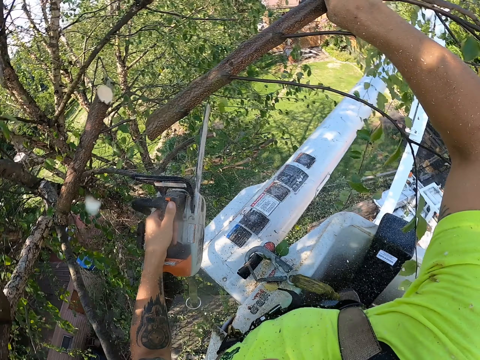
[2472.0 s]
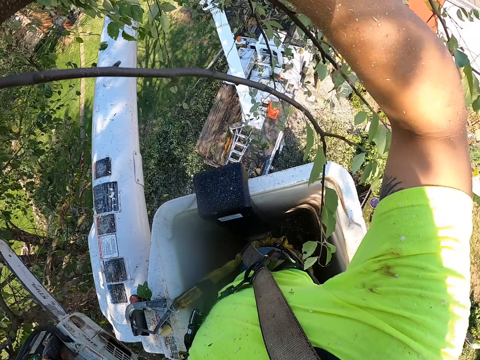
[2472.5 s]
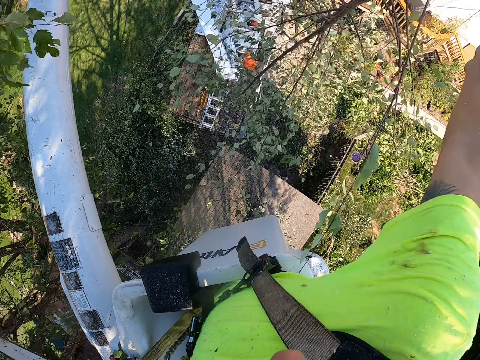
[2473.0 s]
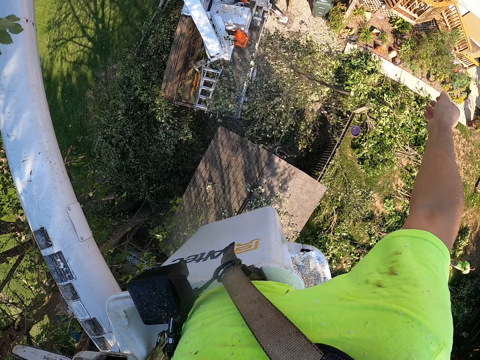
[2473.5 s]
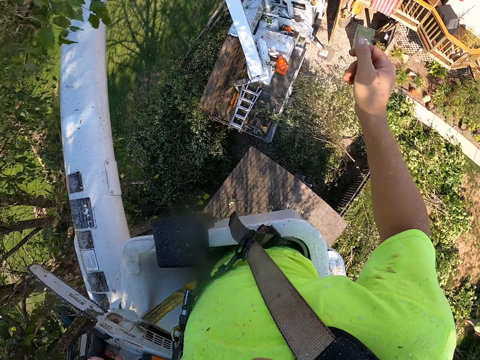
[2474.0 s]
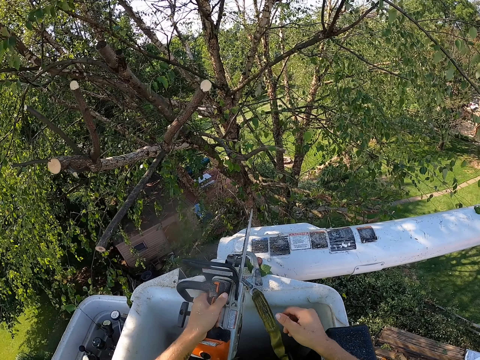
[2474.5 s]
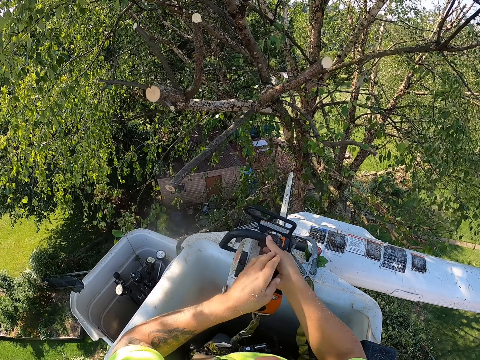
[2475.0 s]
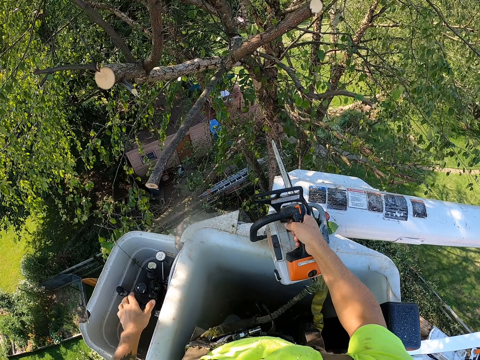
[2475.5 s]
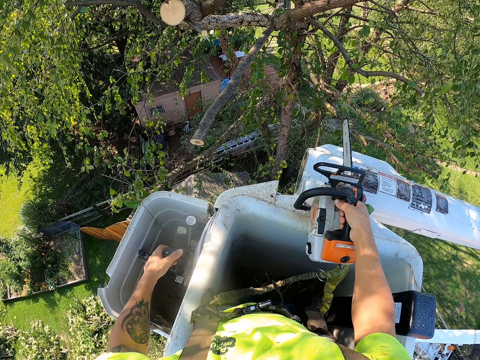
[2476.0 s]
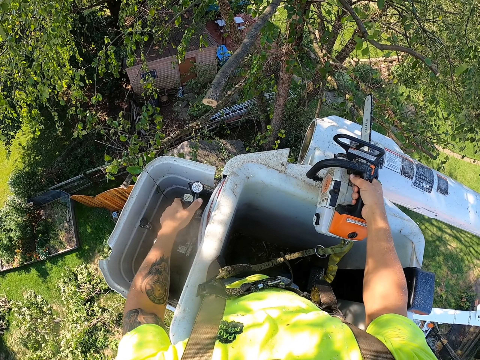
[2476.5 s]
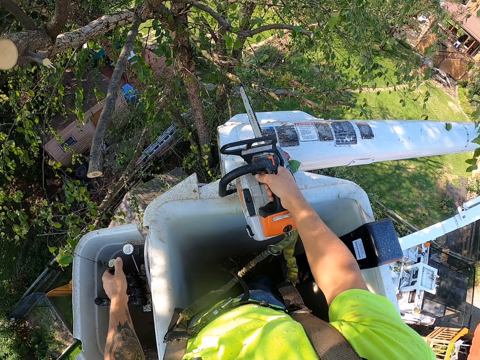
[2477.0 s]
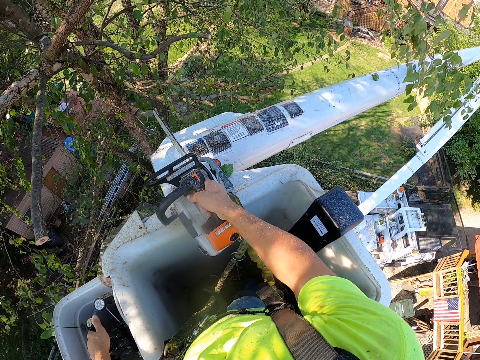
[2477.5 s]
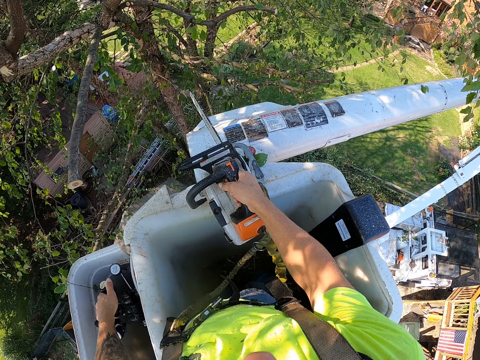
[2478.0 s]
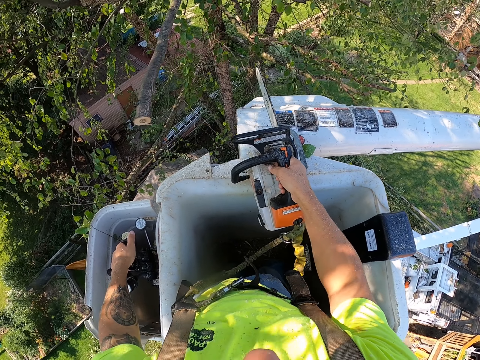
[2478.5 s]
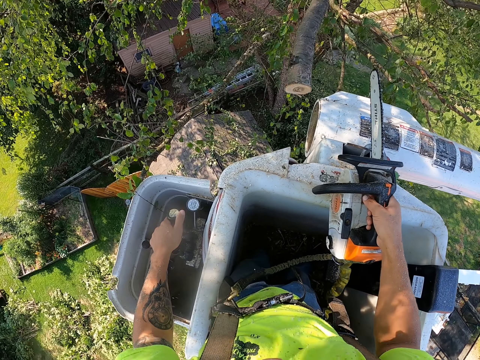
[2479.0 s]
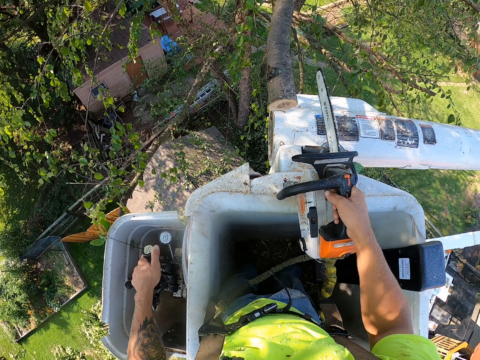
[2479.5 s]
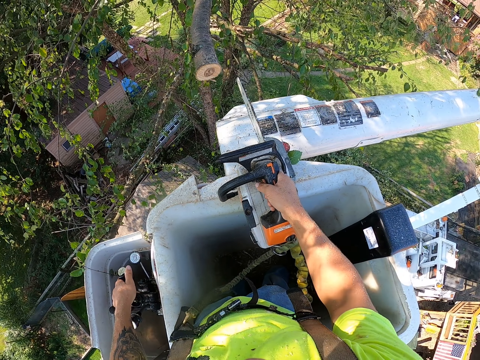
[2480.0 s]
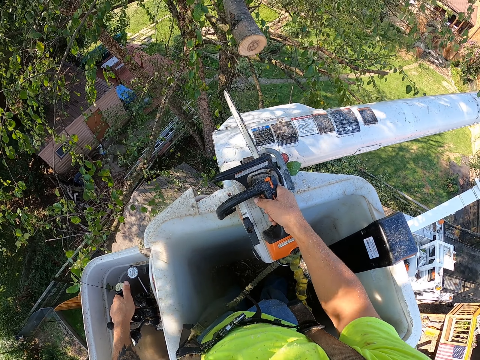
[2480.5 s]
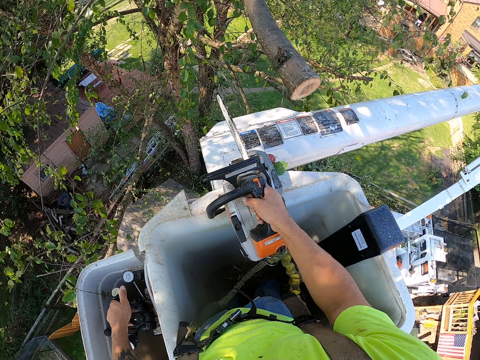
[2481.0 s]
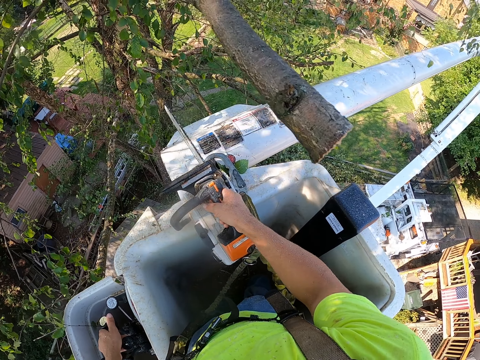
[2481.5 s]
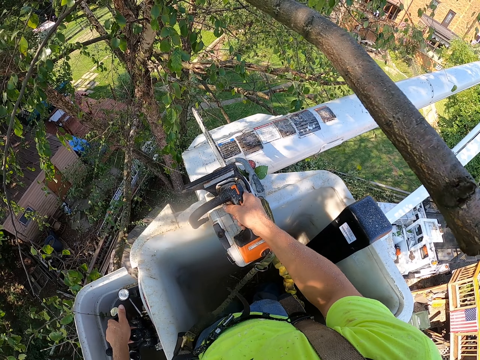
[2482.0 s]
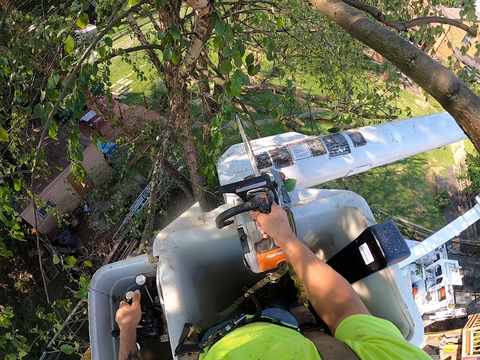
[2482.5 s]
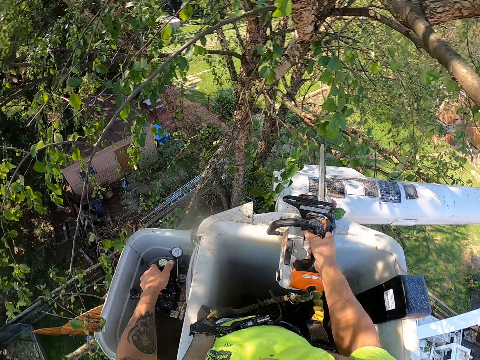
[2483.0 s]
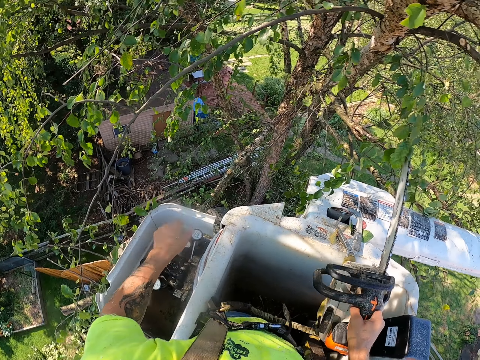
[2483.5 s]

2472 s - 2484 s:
The camera wearer throws the tree branch in his right hand to the ground. He transfers the chainsaw from his left hand to his right hand. He looks around the garden. He operates the tree bucket truck with his left hand.

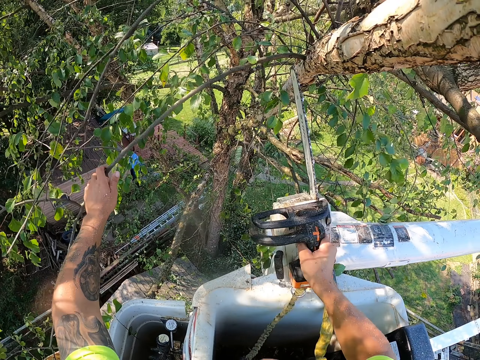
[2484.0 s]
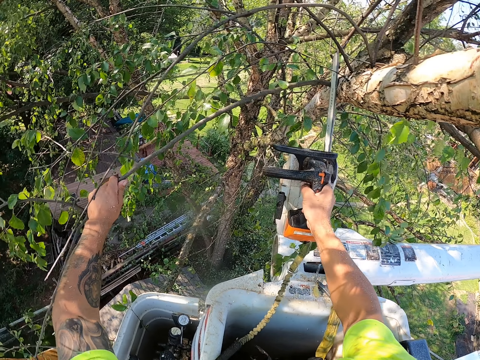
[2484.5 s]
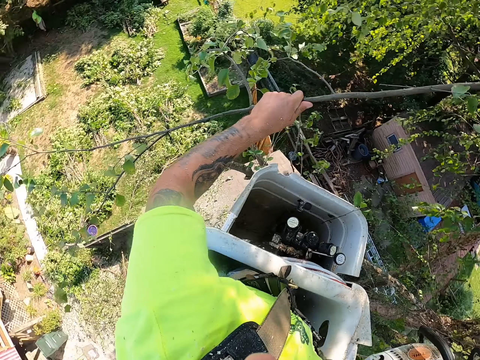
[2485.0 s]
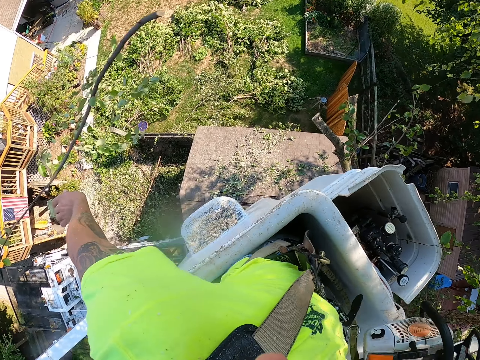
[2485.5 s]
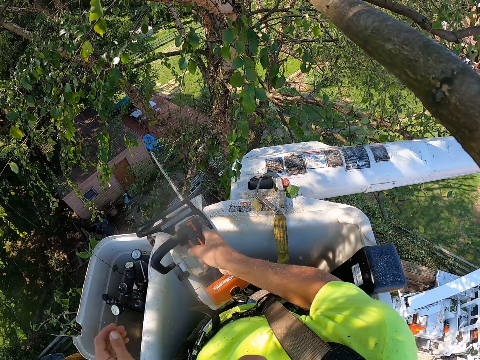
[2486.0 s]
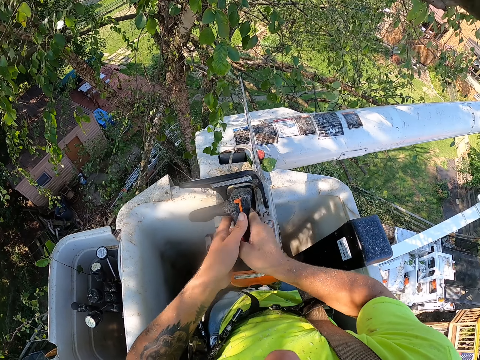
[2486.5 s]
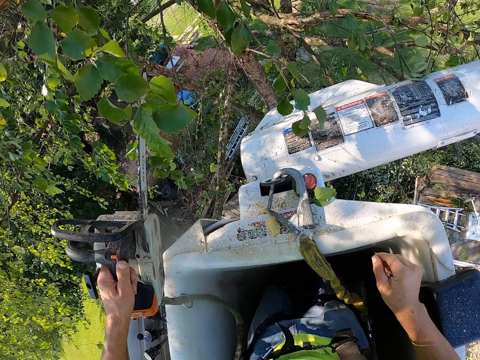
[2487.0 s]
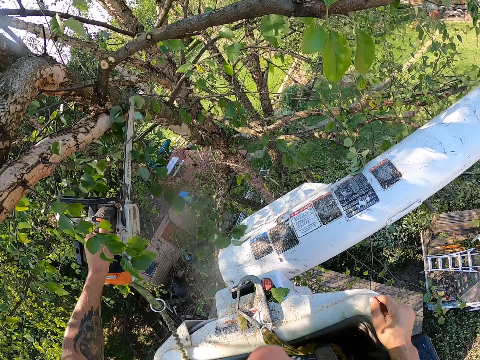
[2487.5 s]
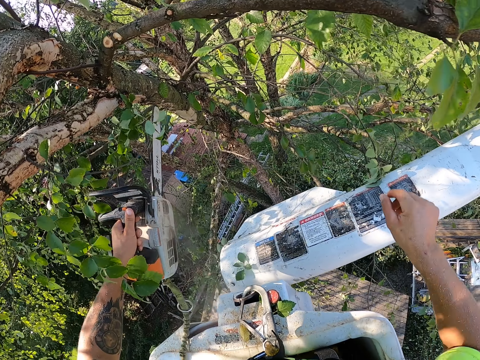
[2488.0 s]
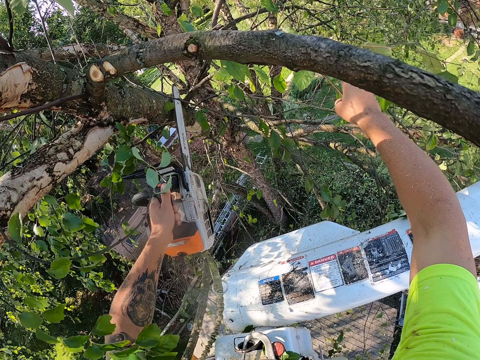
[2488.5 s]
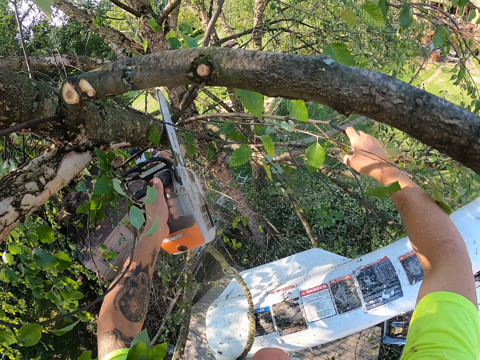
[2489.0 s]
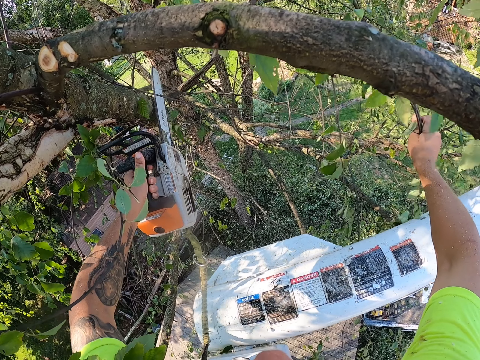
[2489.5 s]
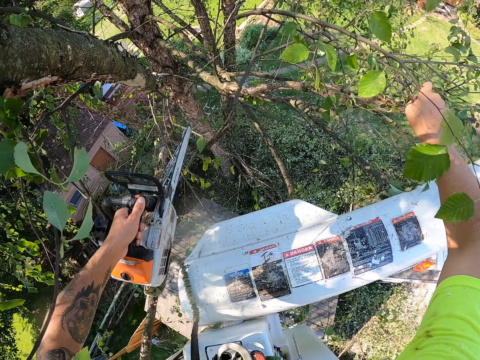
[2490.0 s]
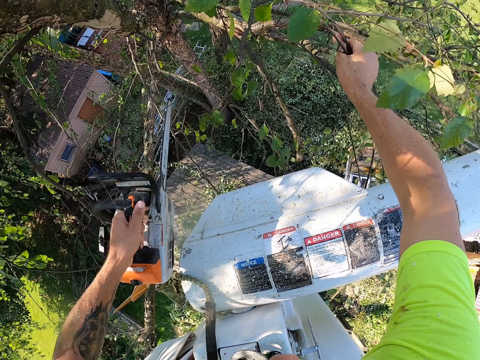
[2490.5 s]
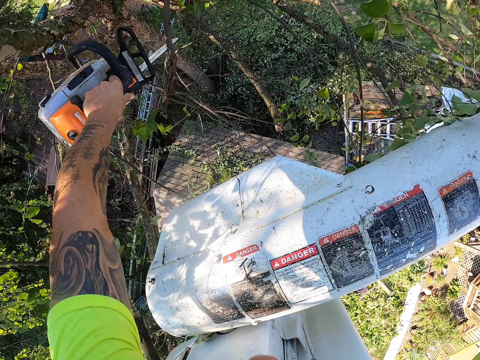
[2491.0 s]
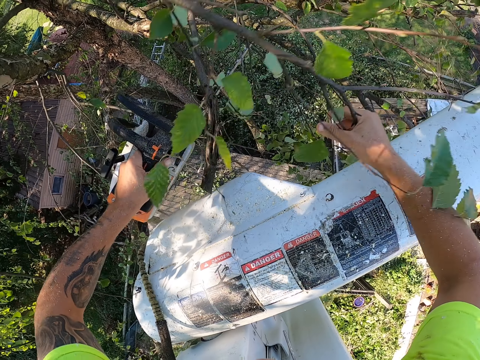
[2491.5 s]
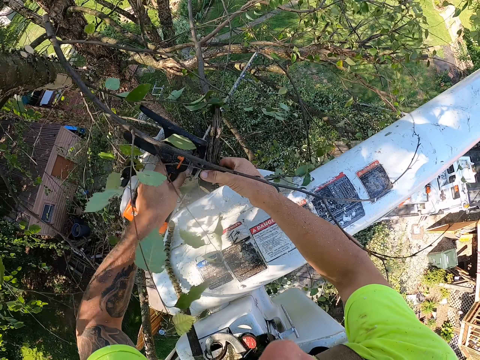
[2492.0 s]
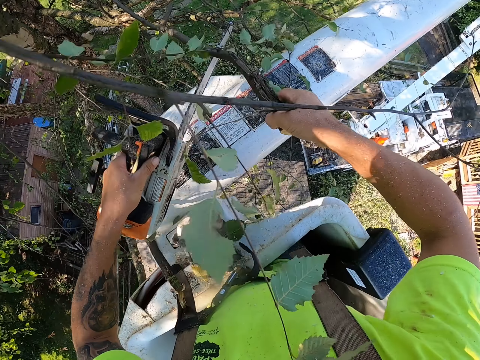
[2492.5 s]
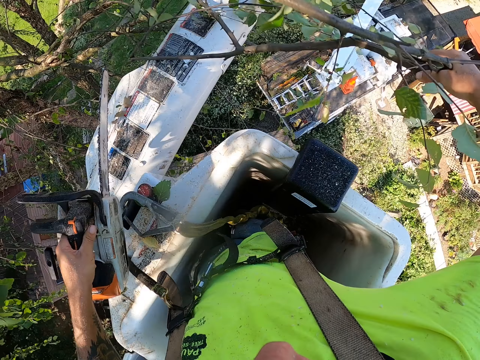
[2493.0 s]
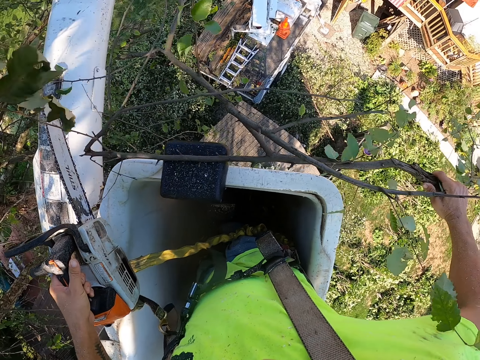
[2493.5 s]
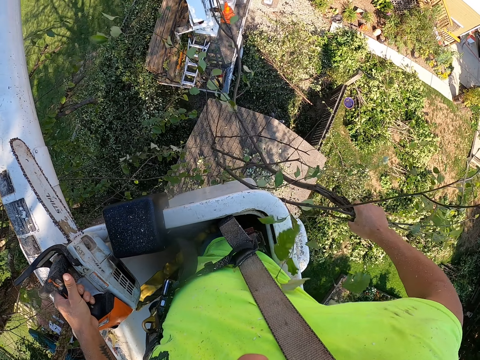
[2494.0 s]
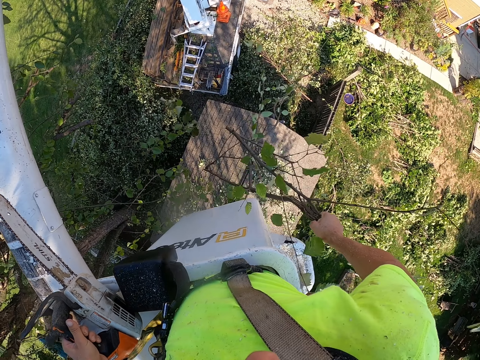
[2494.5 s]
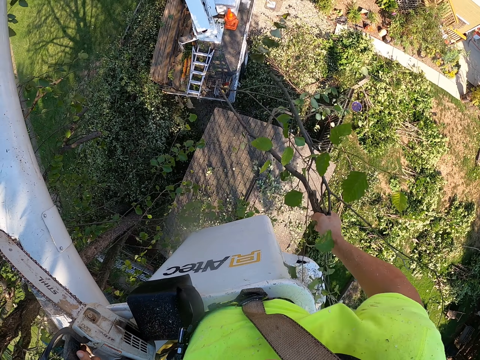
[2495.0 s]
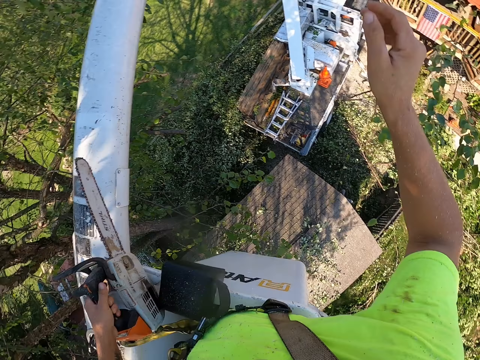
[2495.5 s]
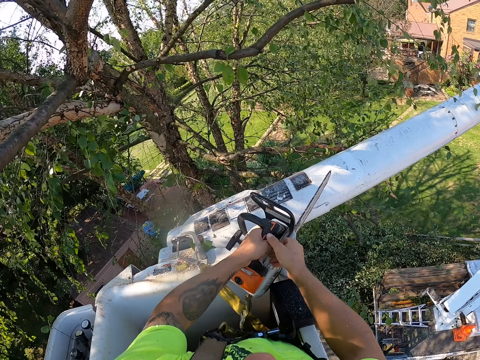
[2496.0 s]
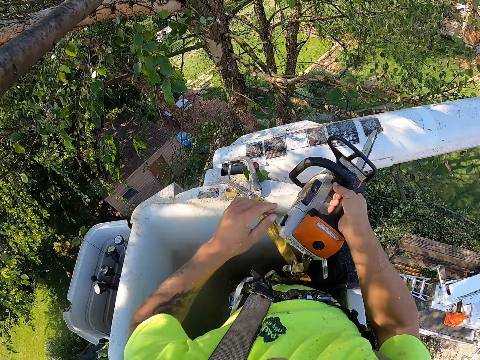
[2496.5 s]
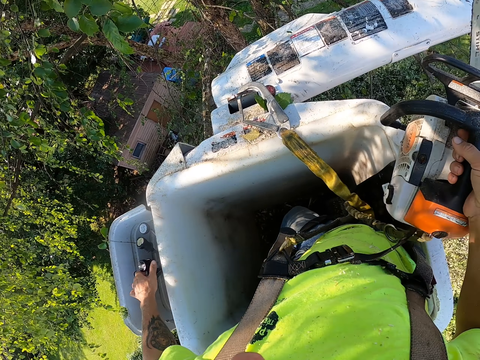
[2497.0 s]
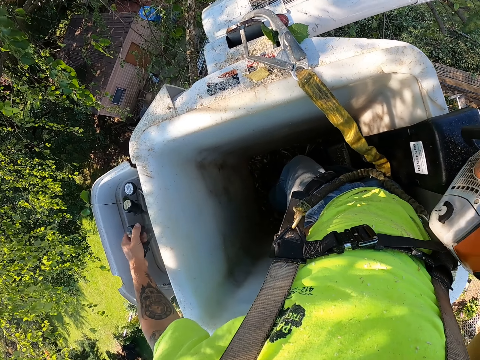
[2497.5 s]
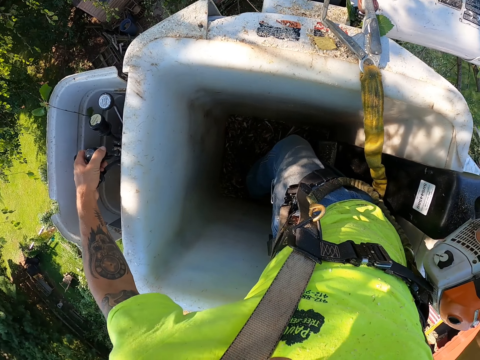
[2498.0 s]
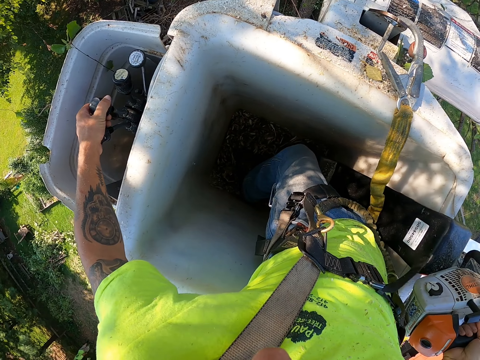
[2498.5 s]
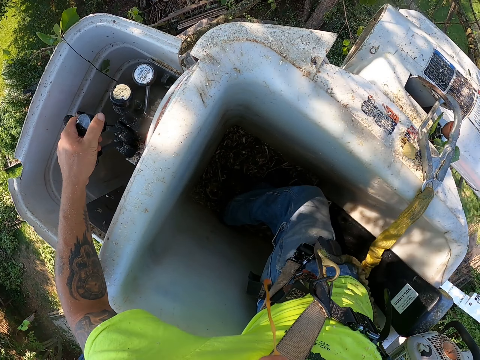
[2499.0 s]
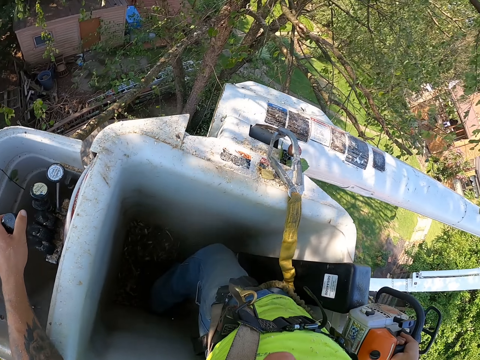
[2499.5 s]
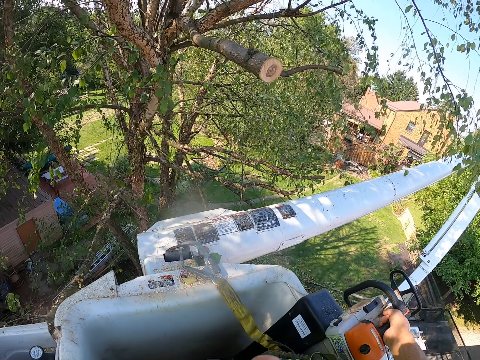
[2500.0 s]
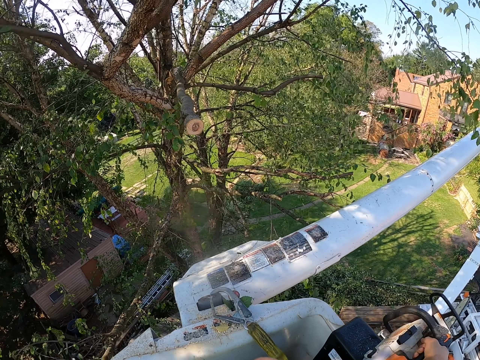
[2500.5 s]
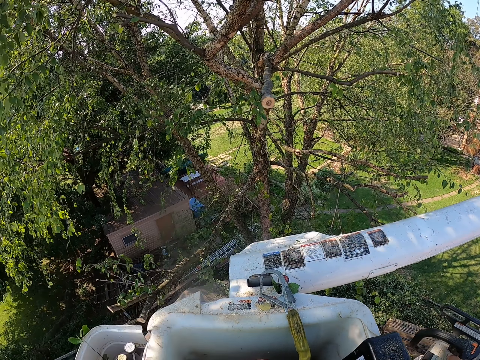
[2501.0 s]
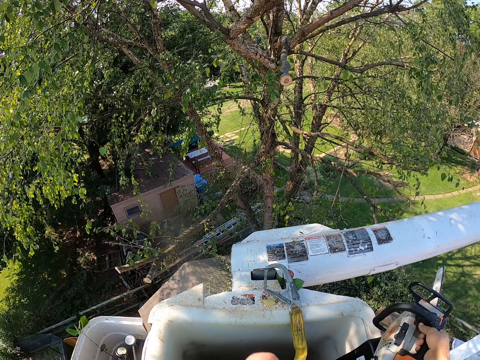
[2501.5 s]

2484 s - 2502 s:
The camera wearer holds the tree branch on the tree with his left hand. He cuts the tree branch with the chainsaw in his right hand. He throws the tree branch in his left hand to the ground. He transfers the chainsaw from his right hand to his left hand. He looks at the tree. He cuts some leaves on the tree with the chainsaw in his left hand. He holds a tree branch on the tree with his right hand. He cuts the tree branch with the chainsaw in his left hand. He takes tree branches from the tree with the chainsaw in his left hand. He takes the tree branch from the chainsaw with his right hand. He throws the tree branches in his right hand to the ground. He transfers the chainsaw from his left hand to his right hand. He looks around the garden. He operates the tree bucket truck with his left hand.
